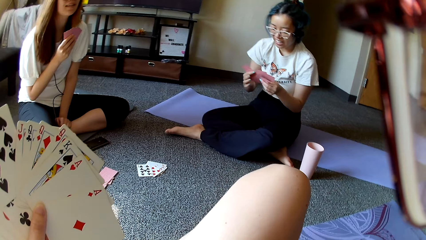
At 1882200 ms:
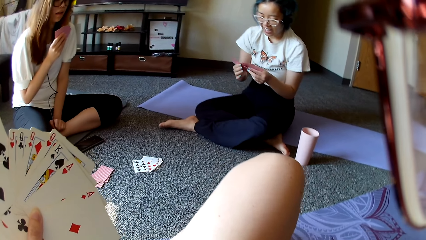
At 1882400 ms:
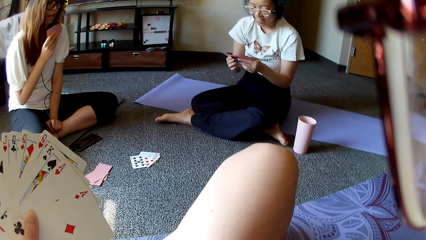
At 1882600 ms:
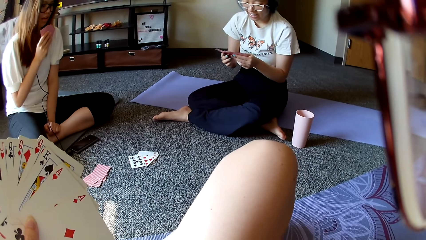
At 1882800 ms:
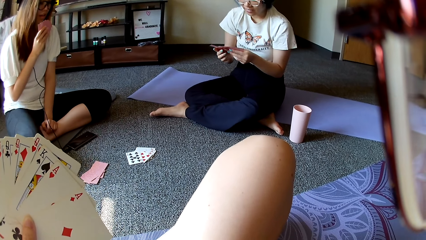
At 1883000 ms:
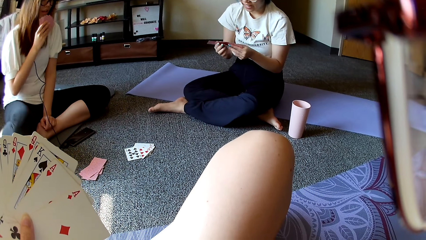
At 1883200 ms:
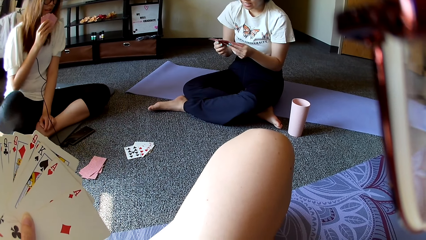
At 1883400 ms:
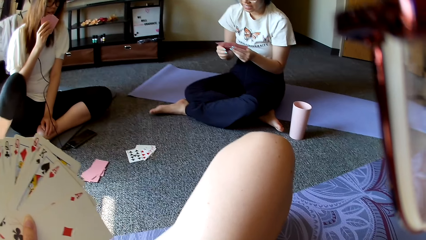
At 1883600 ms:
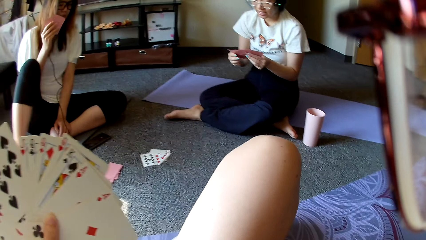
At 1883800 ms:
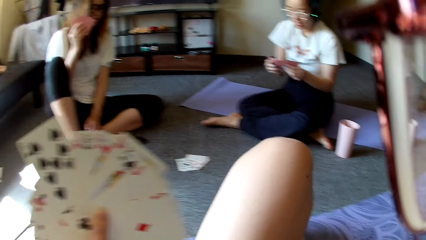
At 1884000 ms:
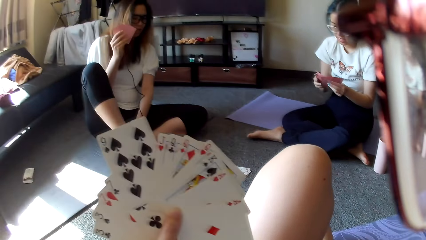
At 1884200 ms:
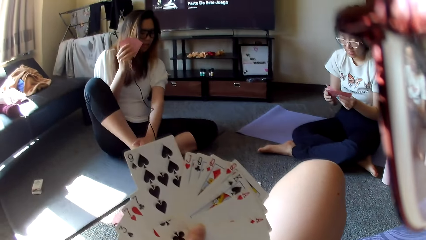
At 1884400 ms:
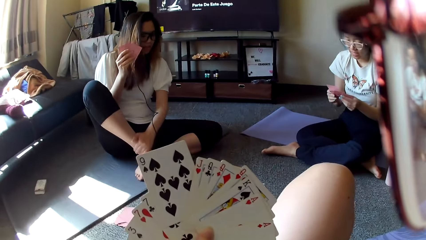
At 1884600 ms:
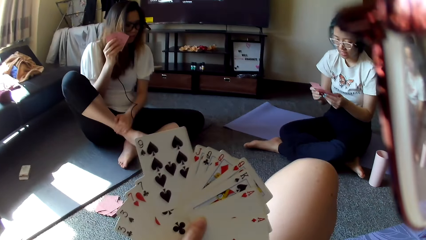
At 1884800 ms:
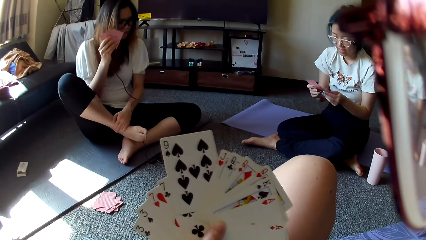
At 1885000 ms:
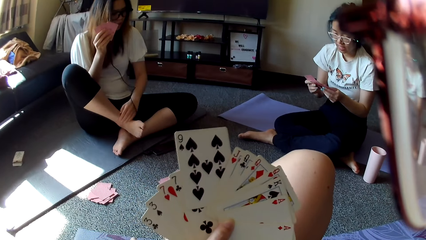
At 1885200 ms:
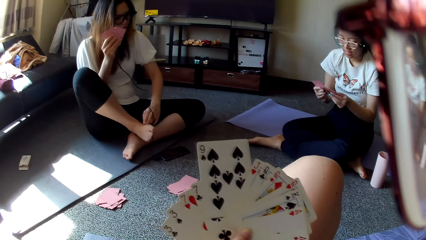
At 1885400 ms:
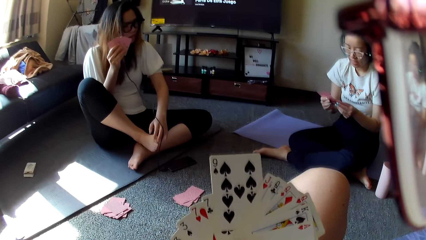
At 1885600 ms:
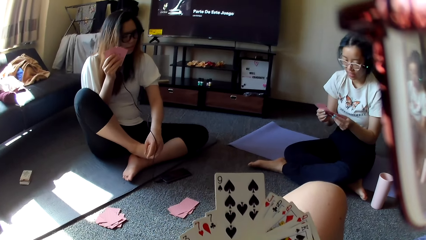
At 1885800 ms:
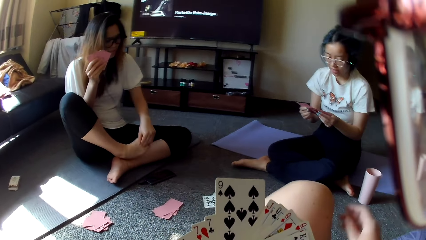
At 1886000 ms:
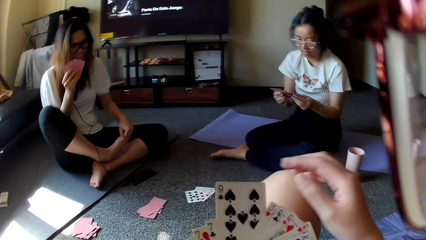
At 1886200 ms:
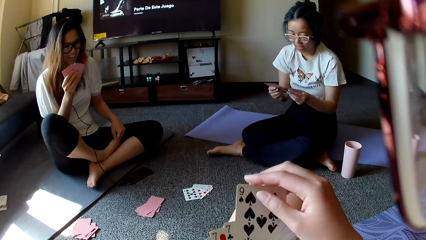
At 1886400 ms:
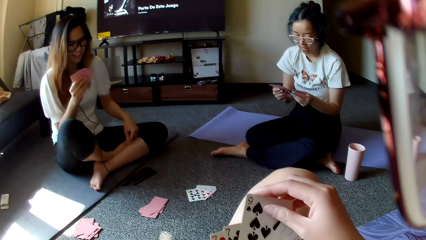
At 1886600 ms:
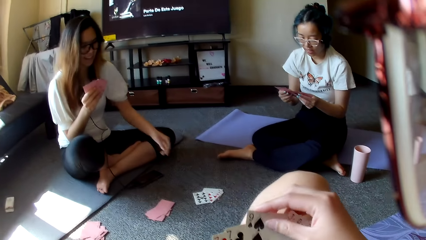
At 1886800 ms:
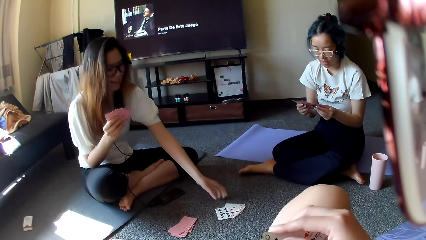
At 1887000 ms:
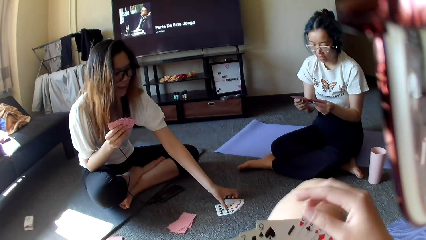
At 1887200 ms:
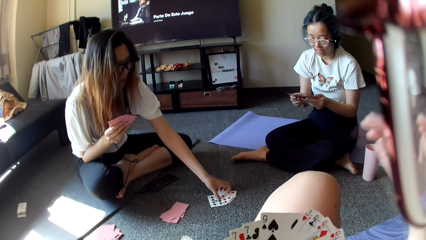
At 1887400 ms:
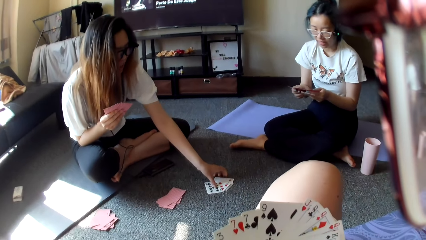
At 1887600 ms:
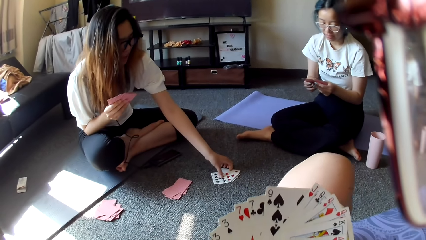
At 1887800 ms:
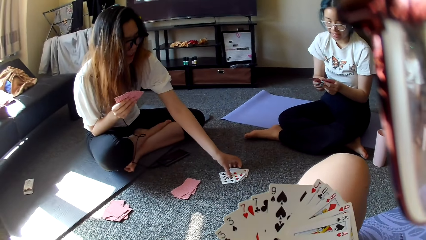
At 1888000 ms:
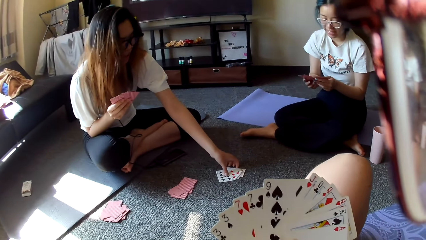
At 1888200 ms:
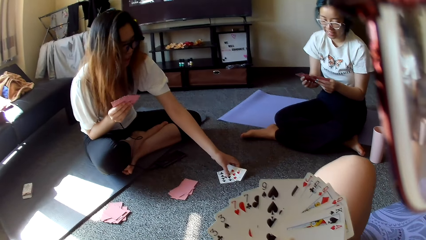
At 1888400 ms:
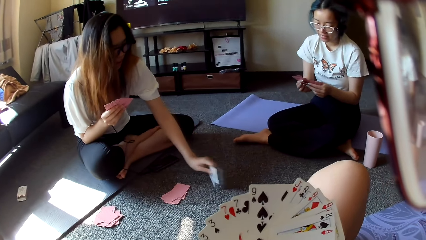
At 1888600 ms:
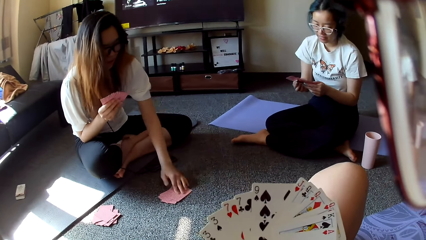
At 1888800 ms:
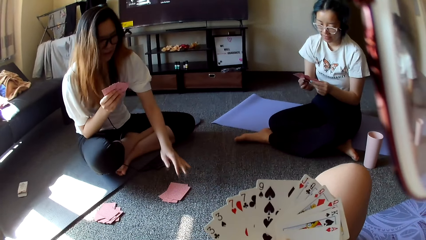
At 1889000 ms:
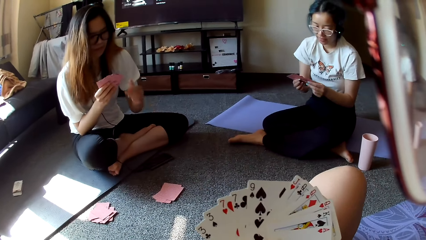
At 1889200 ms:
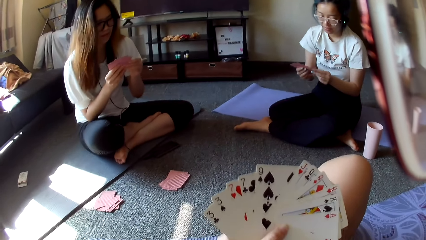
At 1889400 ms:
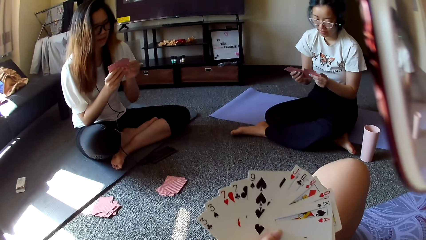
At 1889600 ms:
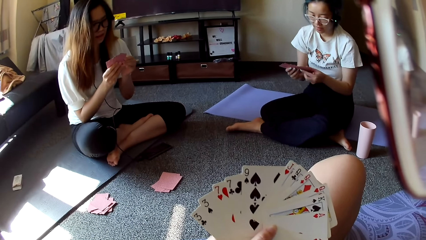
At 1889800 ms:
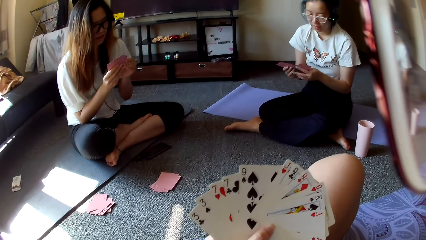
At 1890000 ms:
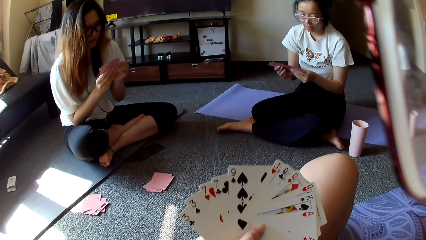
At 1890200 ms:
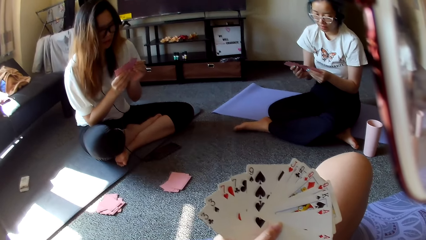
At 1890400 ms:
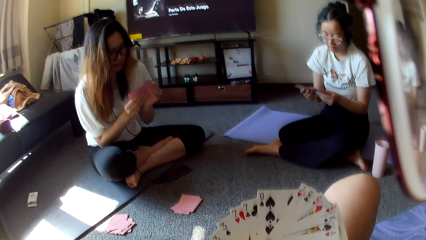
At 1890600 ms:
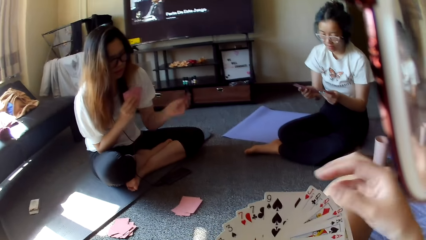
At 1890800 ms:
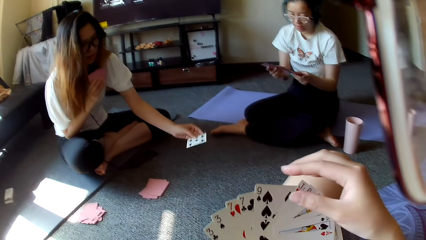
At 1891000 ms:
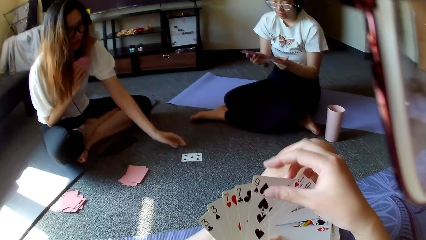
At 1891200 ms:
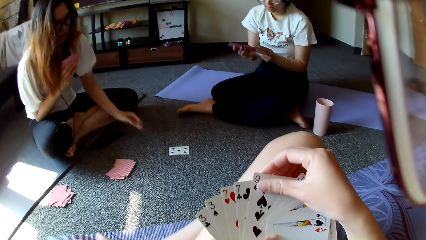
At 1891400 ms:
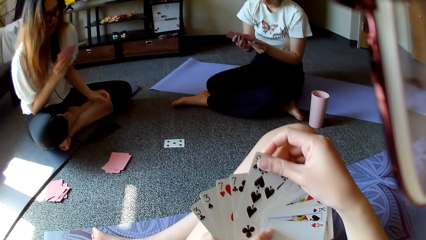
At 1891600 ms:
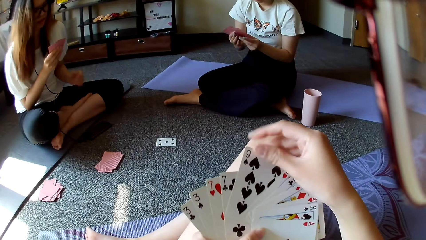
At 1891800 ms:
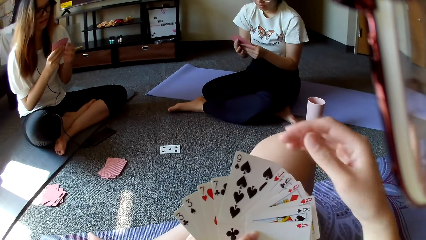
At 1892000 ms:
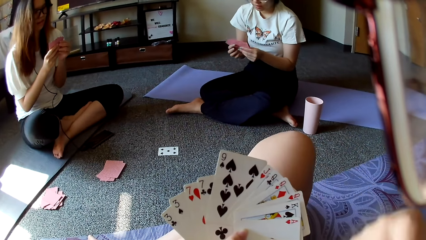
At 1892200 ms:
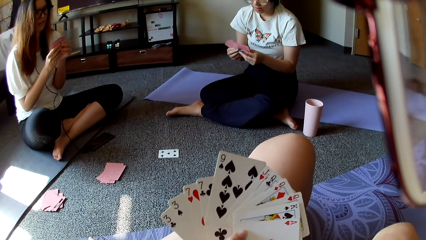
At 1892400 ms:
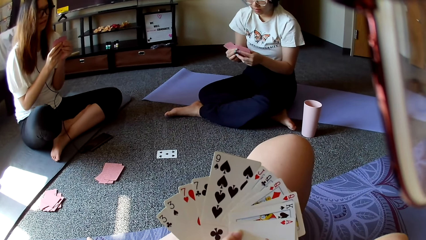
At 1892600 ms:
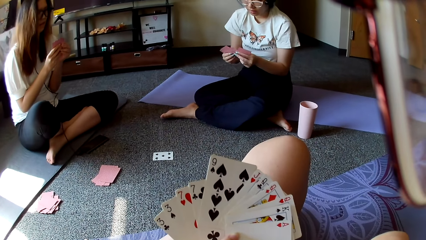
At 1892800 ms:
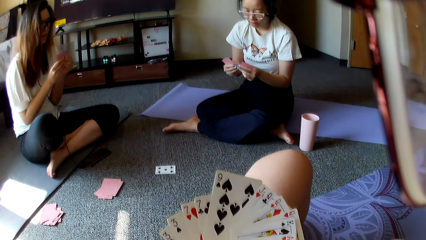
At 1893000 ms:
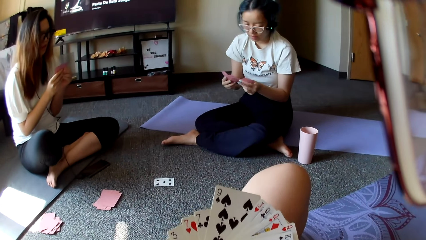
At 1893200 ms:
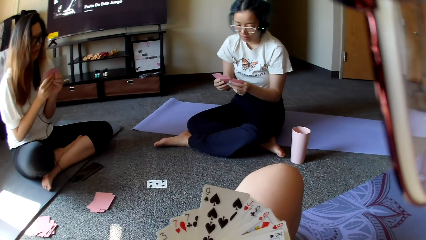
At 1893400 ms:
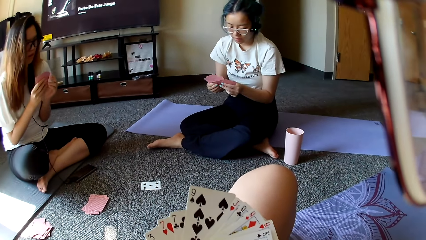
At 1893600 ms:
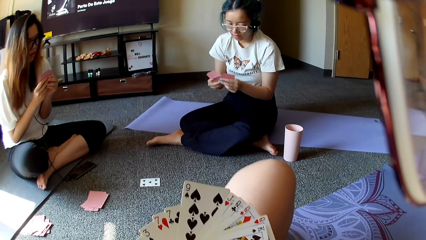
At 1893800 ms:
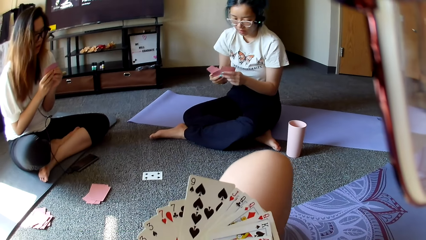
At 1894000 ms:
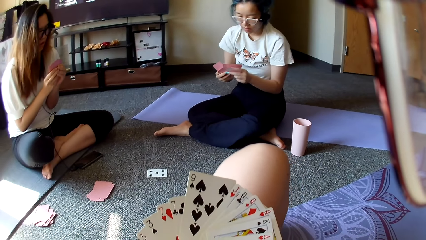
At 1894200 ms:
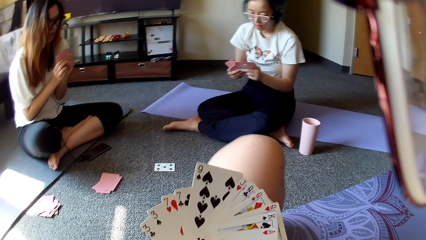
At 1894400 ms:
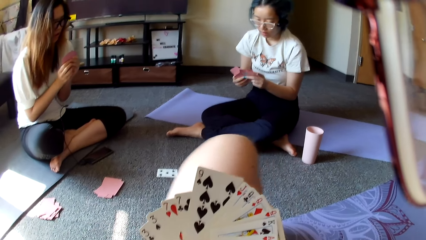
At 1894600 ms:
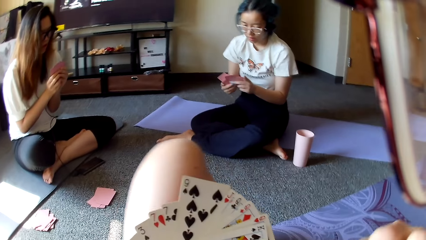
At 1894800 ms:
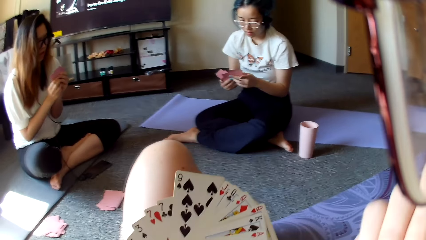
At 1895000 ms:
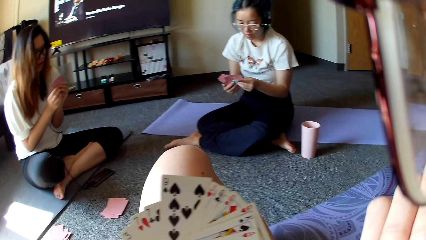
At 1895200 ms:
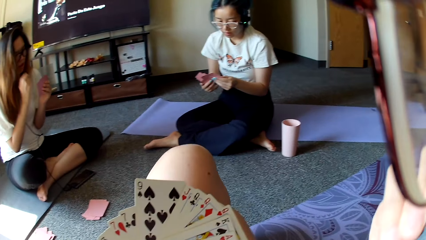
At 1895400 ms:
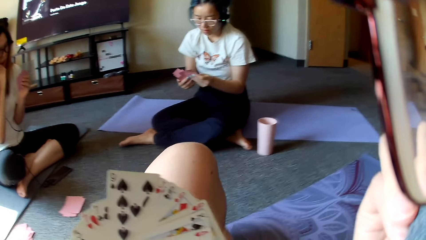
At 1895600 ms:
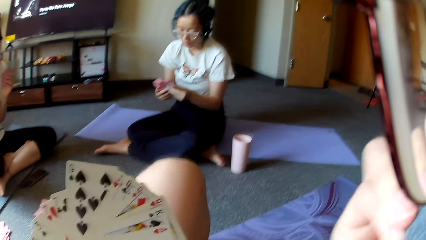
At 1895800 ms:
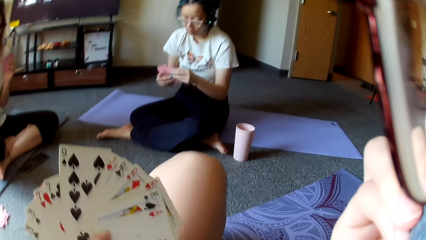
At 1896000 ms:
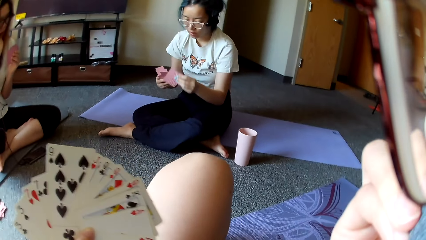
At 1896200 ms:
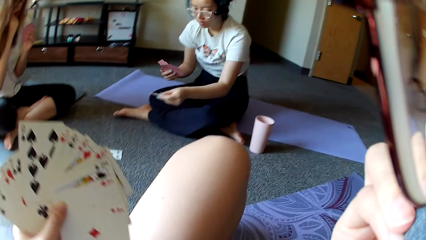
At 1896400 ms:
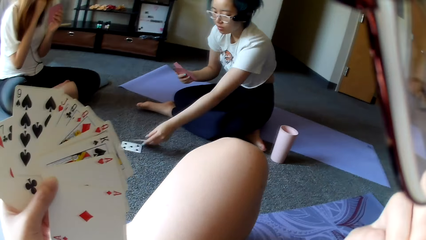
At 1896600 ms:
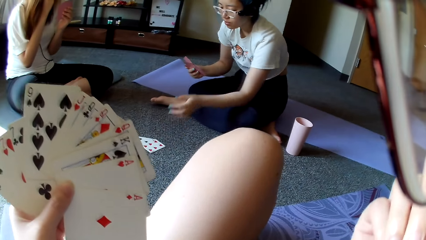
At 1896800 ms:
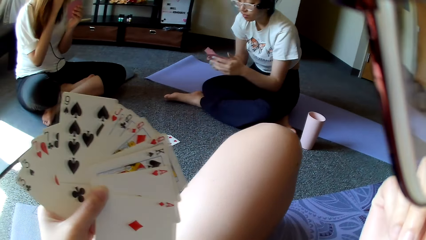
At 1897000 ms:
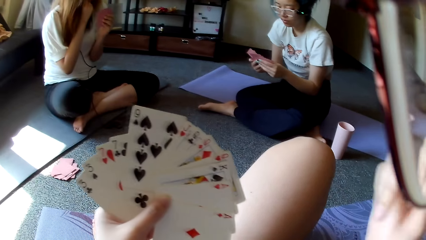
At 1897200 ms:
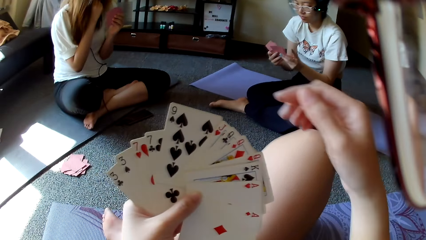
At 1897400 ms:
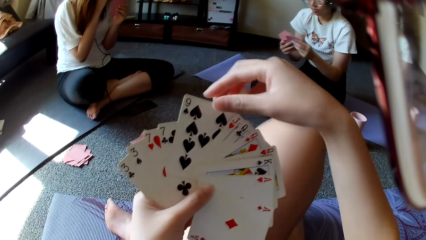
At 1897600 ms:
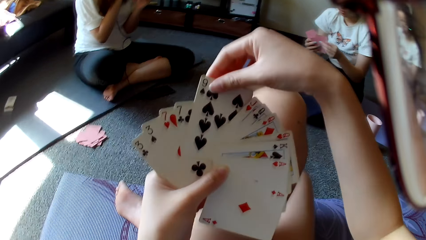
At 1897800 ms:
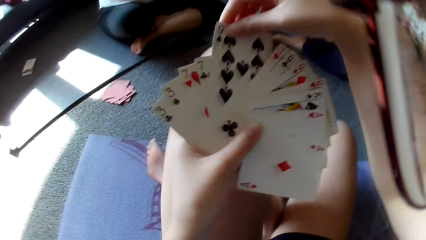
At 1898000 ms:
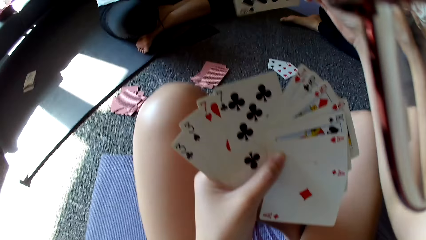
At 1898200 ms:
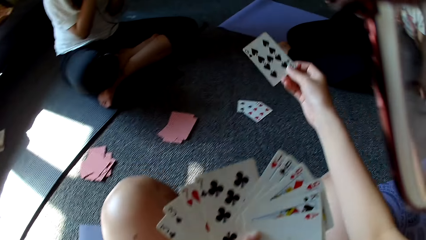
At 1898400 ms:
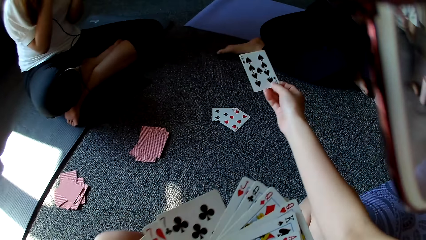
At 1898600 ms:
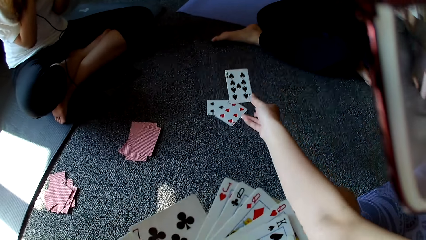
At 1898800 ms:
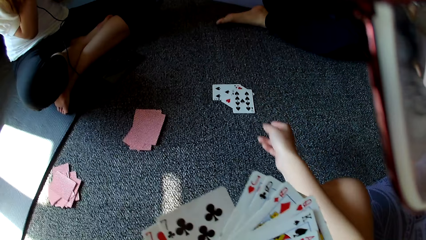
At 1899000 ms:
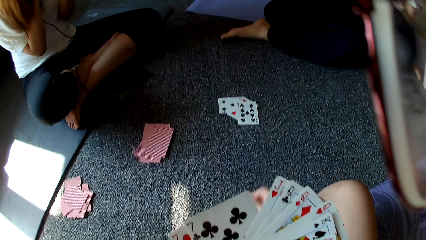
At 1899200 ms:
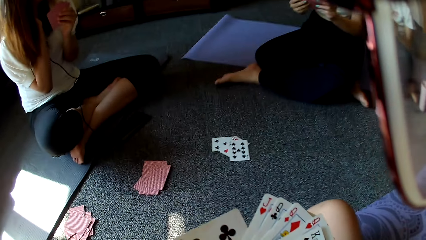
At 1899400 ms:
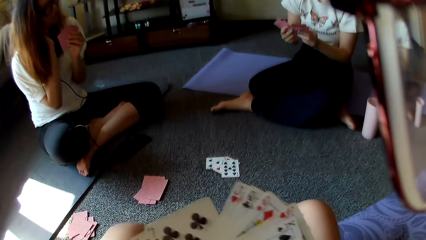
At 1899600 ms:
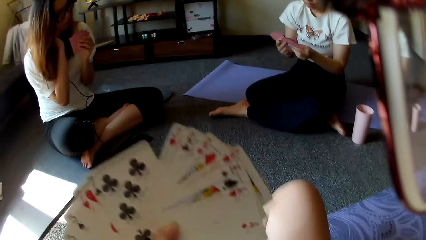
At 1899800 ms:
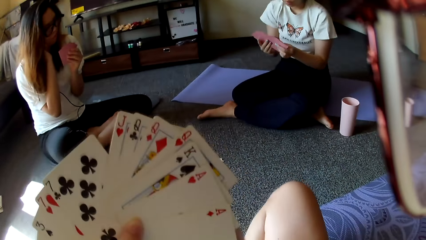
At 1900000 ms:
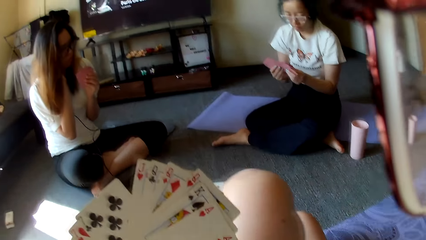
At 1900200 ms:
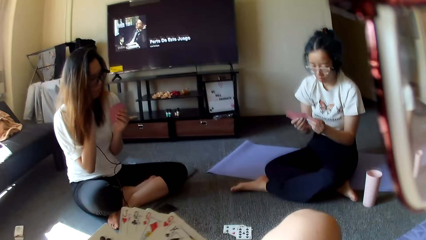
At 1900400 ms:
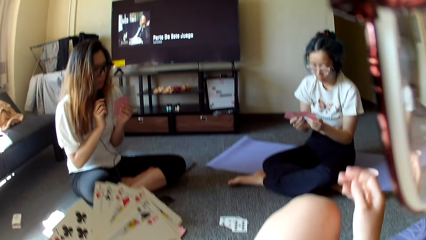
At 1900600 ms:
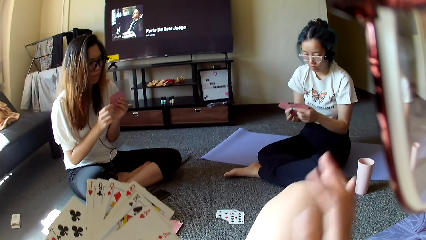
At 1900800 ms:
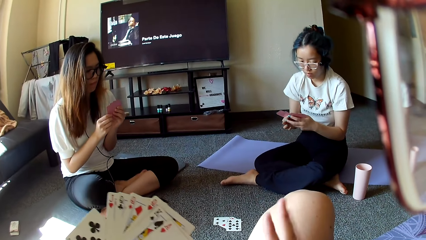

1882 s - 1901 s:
A woman moves the leg and picks up the cards. The camera wearer touches the camera. The woman flips the cards on the floor, places a card on the floor and plays poker. The camera wearer touches the cards. Another woman shuffles through the cards. The camera wearer moves the leg. The other woman plays poker and places a card on the floor. The camera wearer plays poker and places a card on the floor.
